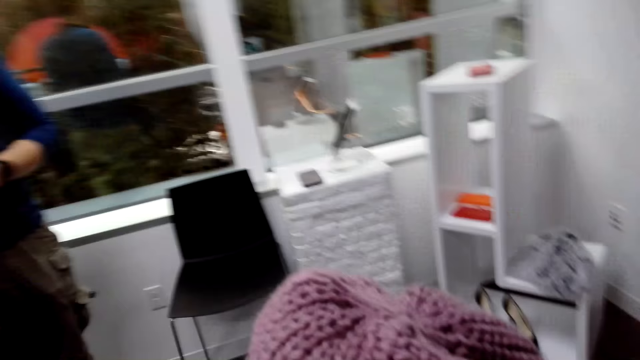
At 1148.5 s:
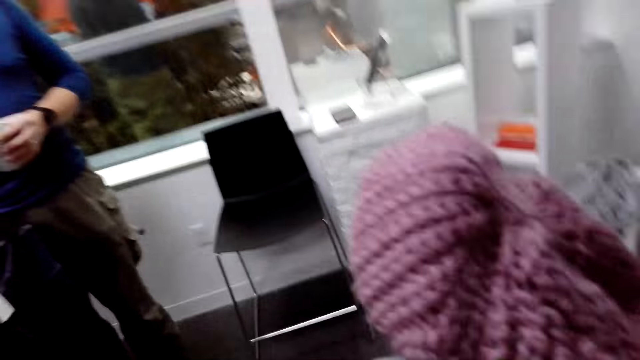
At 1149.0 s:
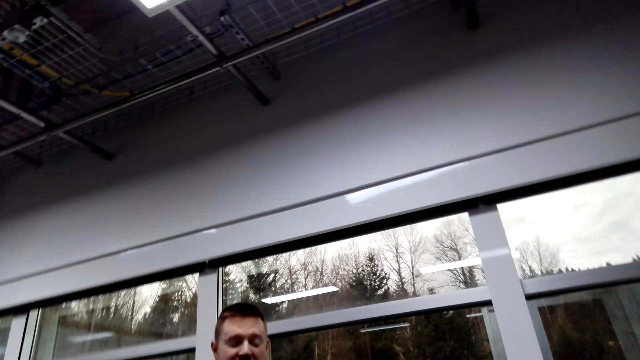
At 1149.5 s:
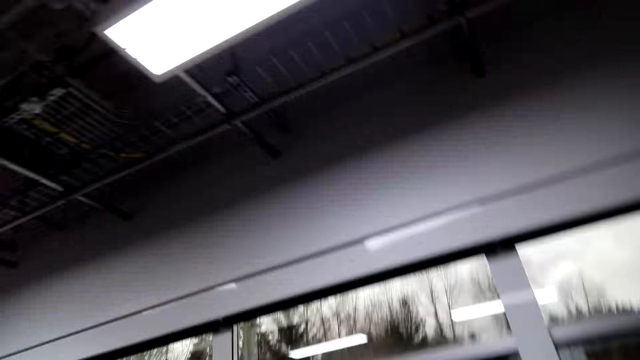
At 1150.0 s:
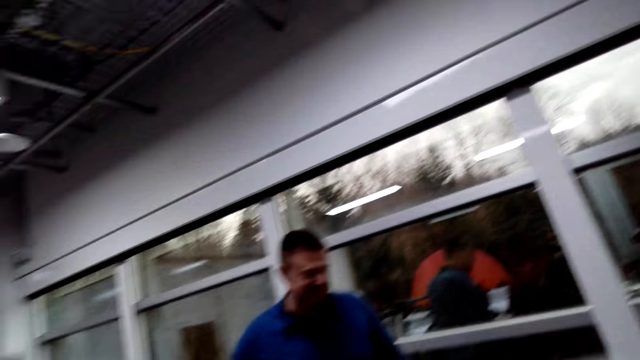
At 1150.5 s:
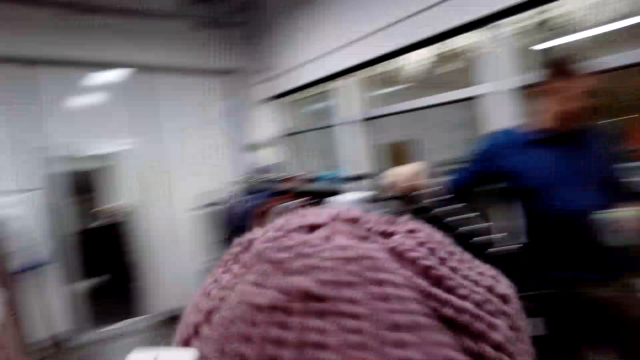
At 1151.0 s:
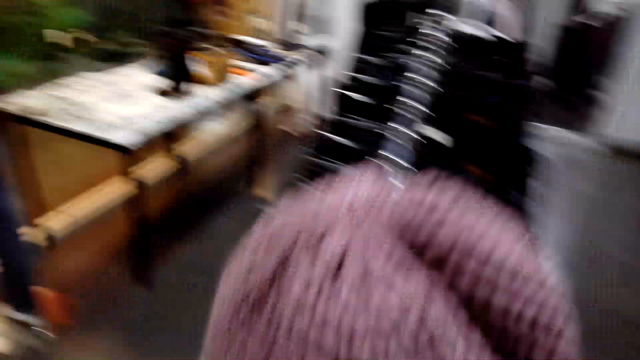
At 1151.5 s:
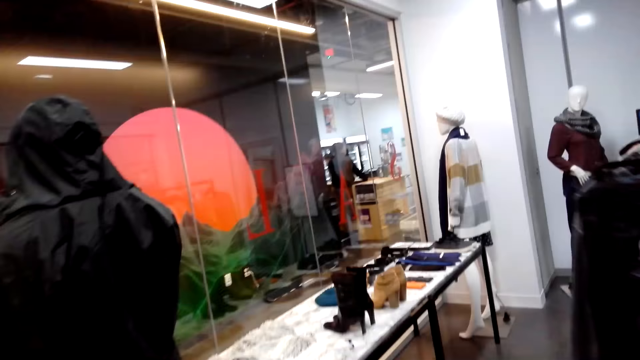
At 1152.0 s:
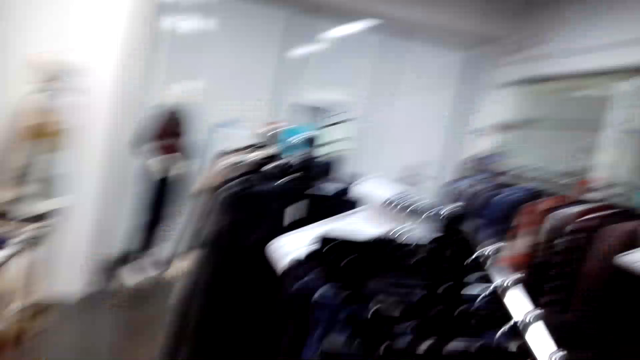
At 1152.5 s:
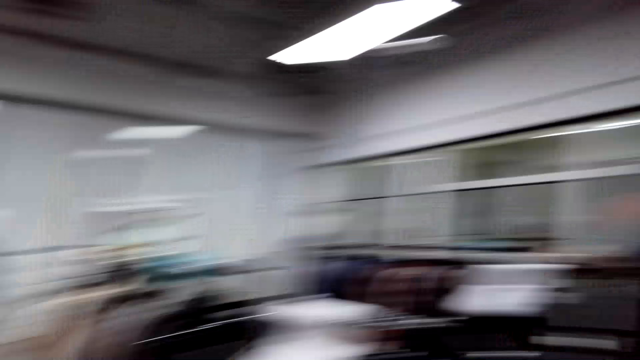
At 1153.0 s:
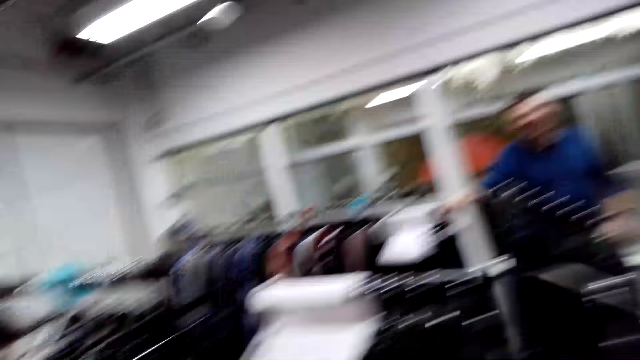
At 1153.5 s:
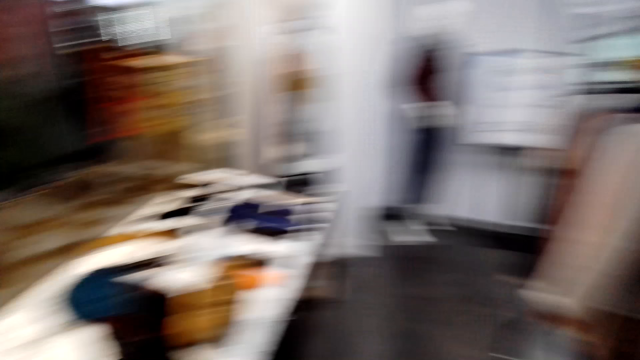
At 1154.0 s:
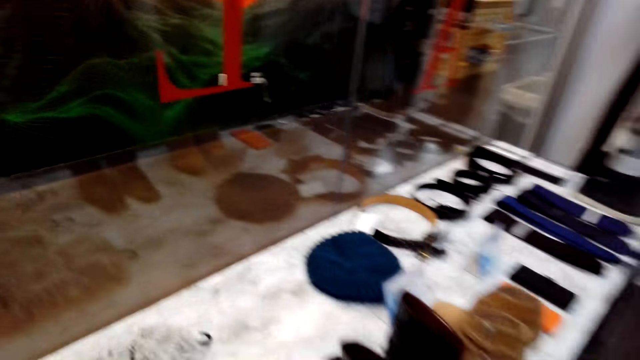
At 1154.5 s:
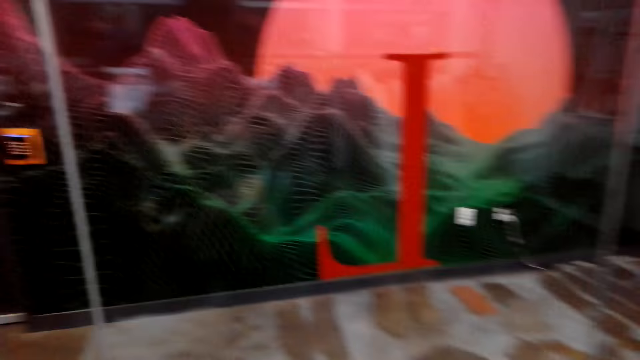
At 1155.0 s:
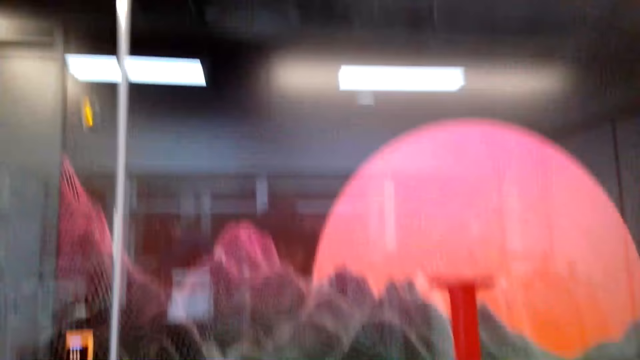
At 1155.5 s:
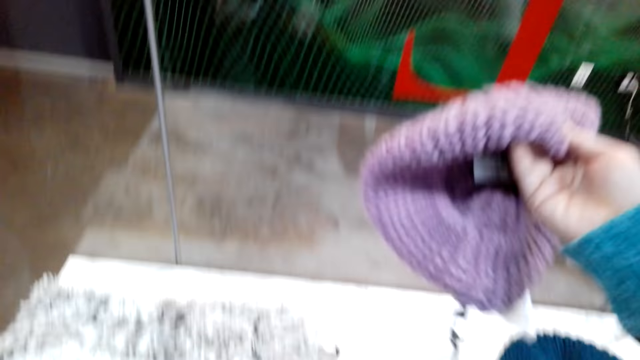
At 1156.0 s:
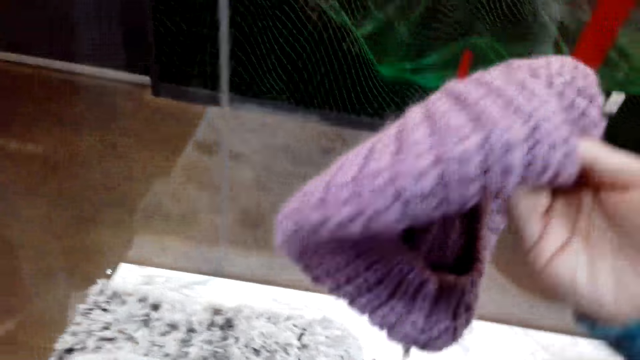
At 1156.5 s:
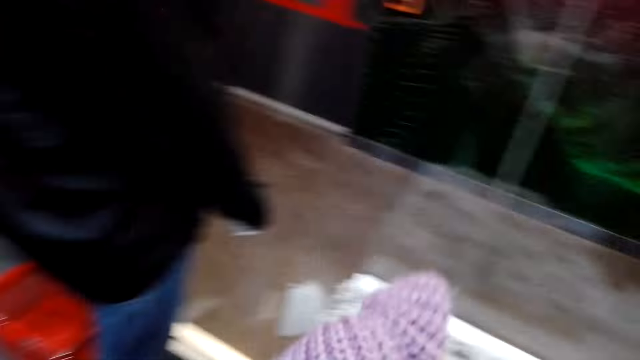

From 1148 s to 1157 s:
The camera wearer looks around. They walk around.

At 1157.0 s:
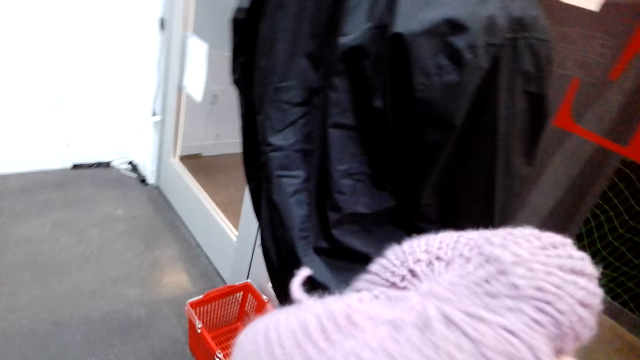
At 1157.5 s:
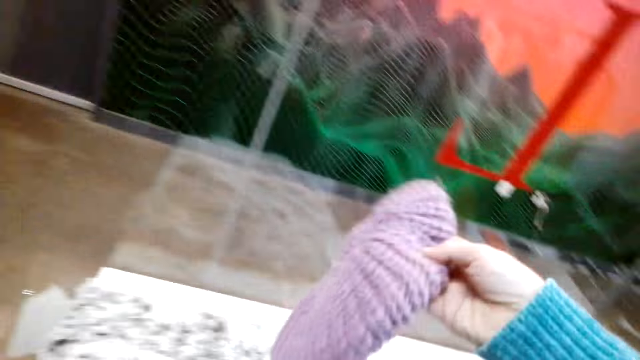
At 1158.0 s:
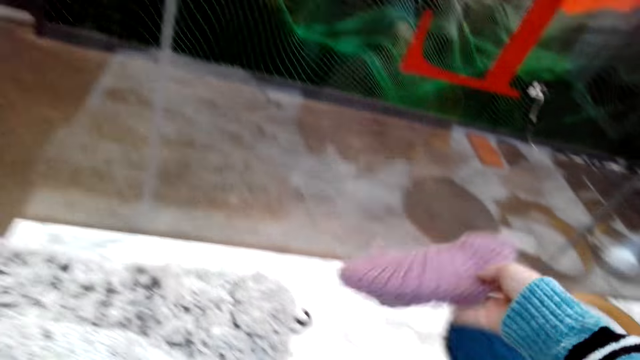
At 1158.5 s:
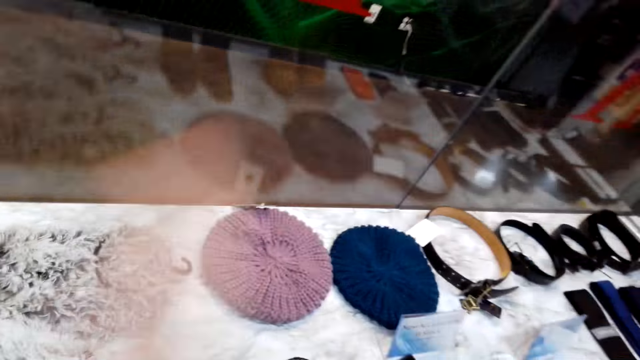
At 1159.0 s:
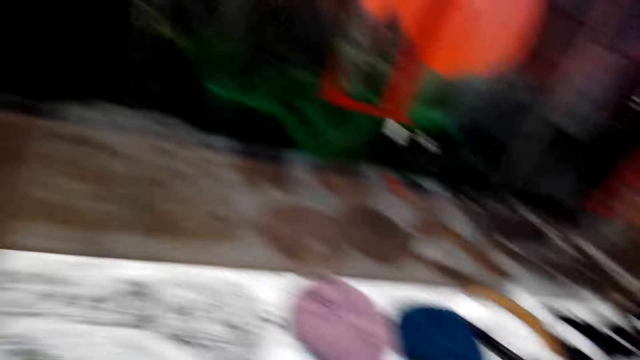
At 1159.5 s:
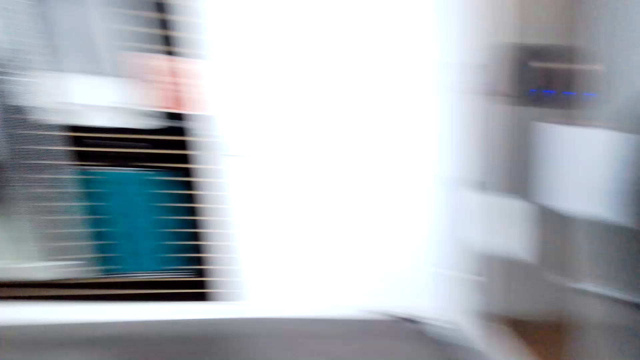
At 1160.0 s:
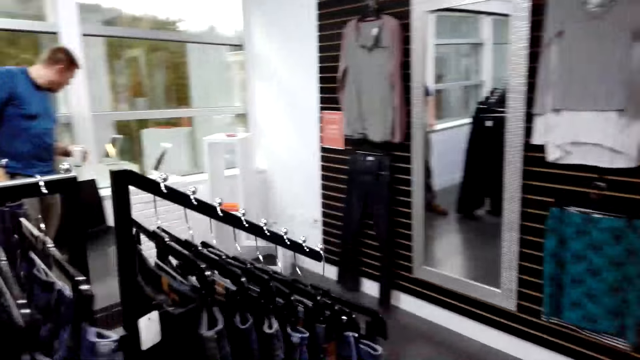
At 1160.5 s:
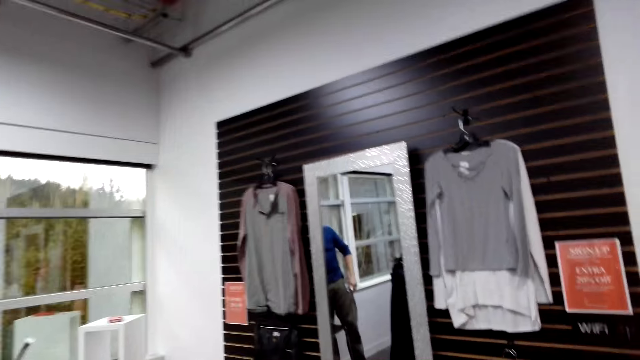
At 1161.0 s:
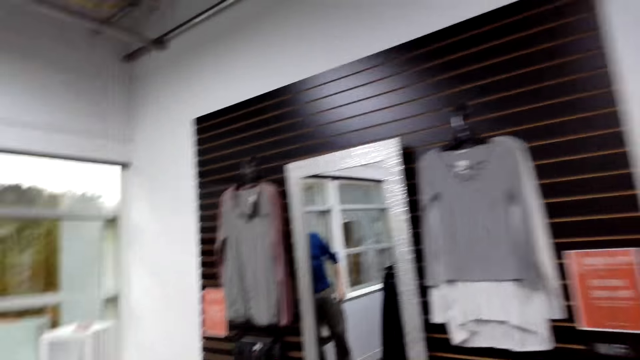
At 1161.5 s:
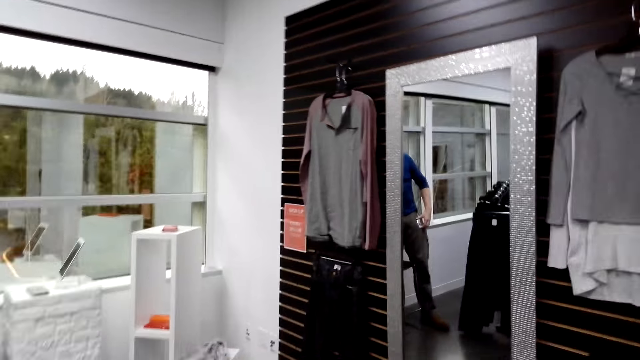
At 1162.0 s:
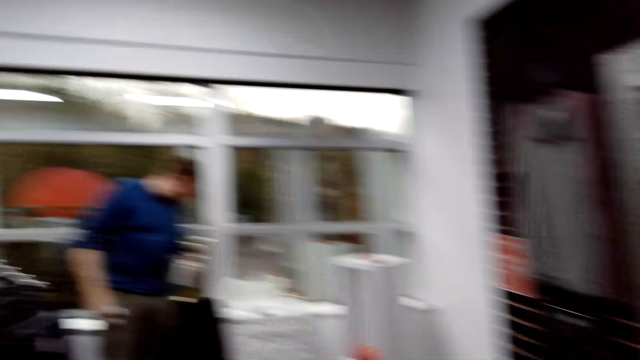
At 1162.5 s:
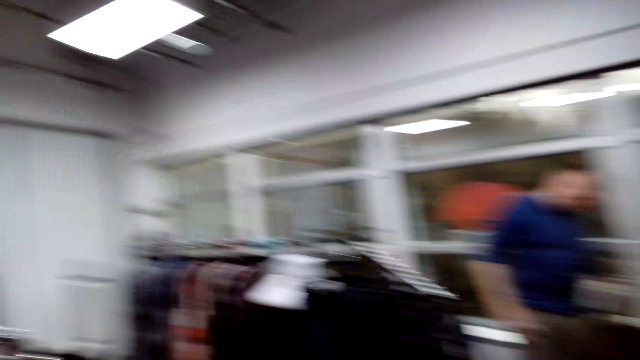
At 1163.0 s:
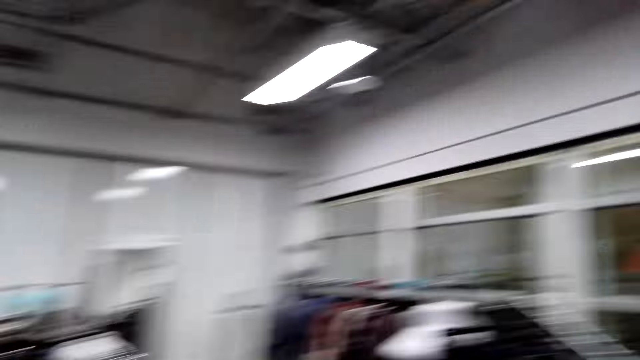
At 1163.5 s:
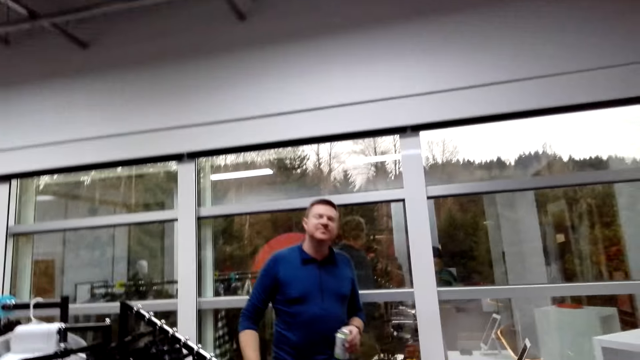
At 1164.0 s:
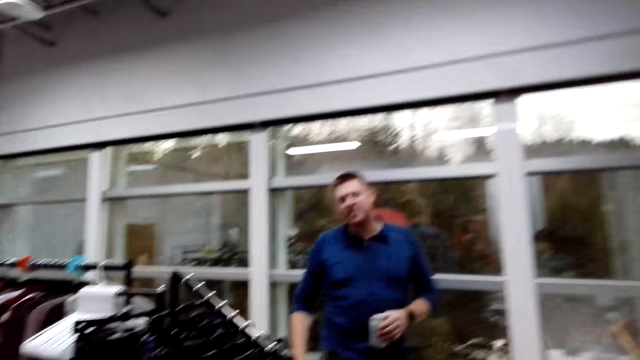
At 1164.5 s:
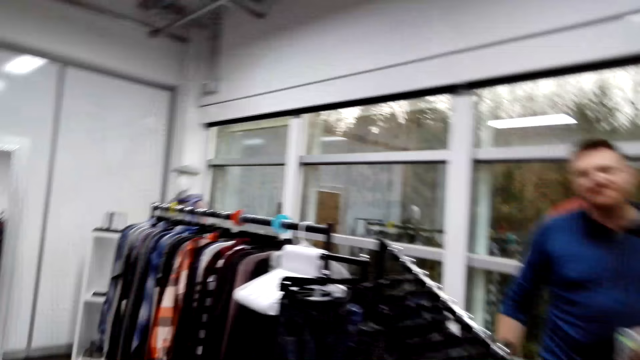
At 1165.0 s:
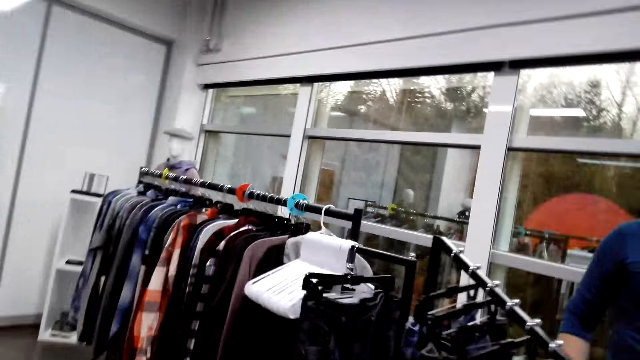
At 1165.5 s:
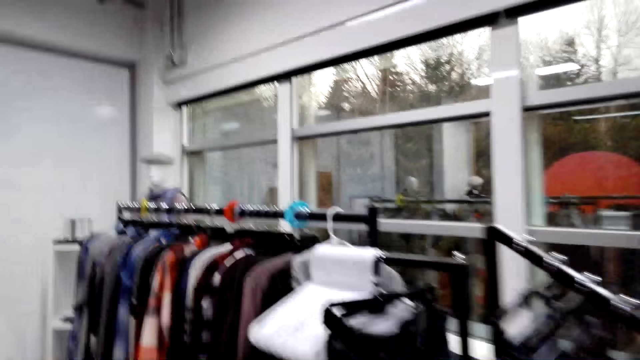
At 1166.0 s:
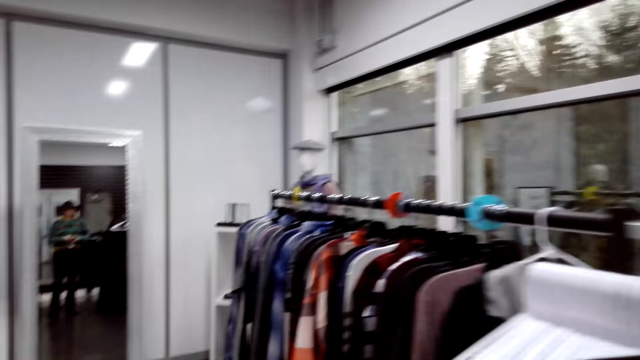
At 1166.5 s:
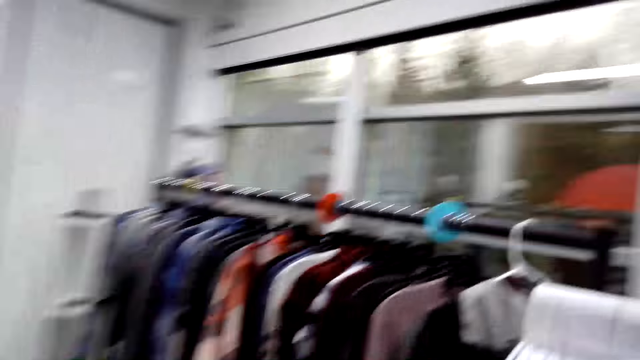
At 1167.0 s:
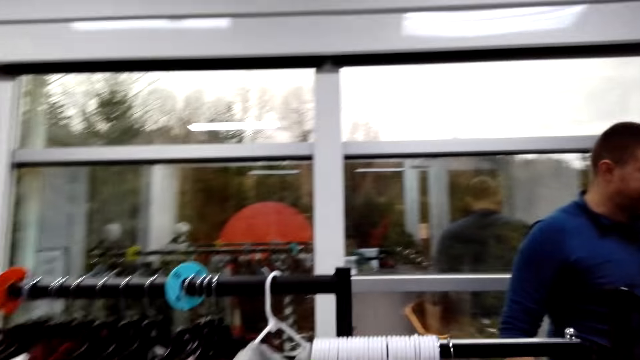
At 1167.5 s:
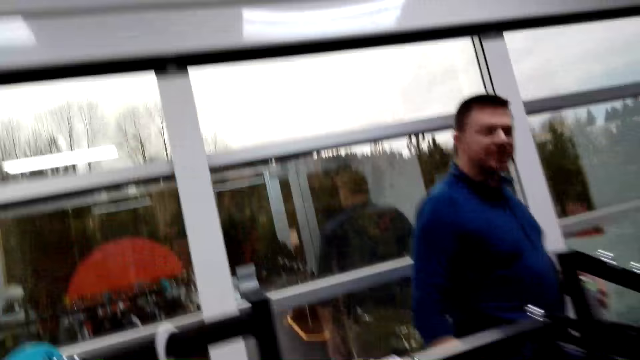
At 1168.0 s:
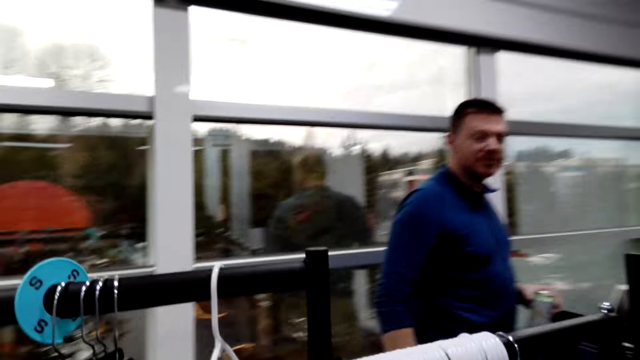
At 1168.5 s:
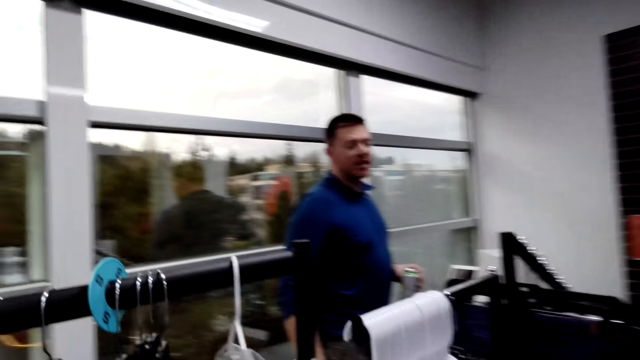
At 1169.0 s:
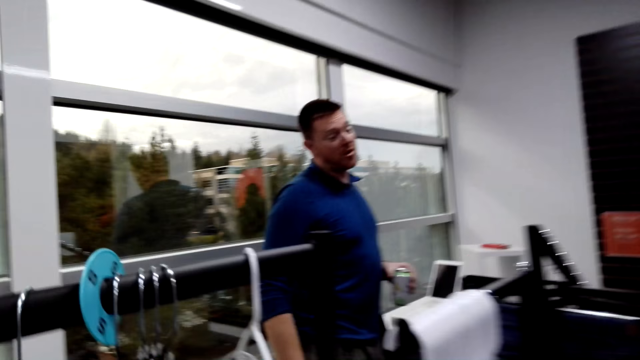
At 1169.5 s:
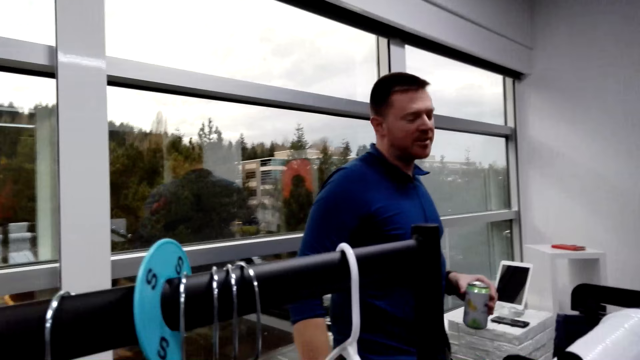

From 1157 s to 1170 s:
The camera wearer drops a beanie on the table. They walk in the room.
